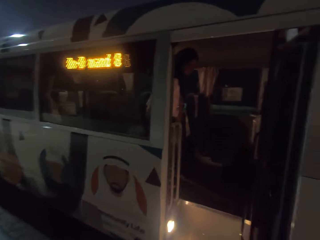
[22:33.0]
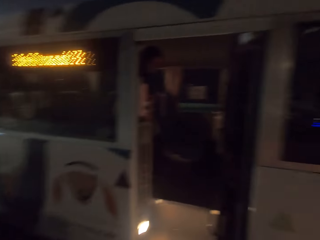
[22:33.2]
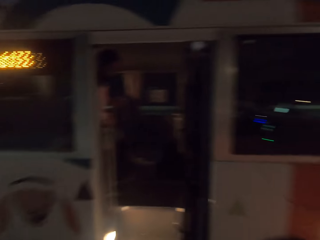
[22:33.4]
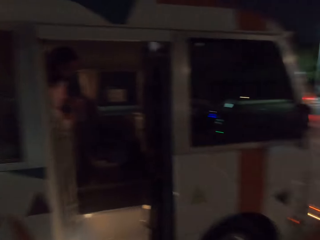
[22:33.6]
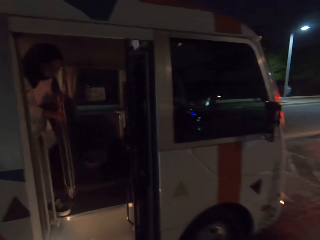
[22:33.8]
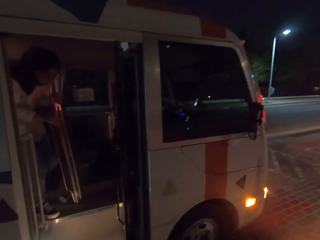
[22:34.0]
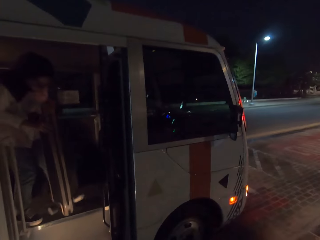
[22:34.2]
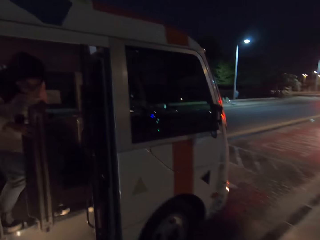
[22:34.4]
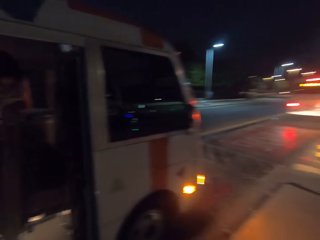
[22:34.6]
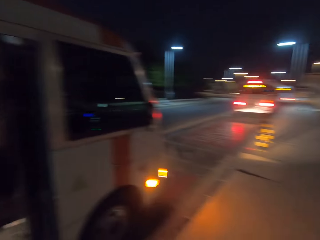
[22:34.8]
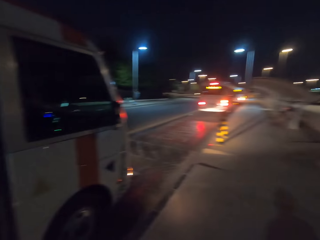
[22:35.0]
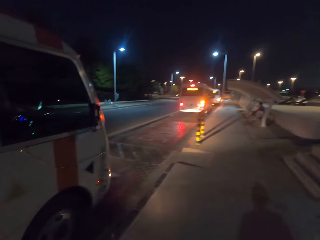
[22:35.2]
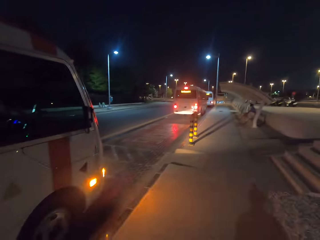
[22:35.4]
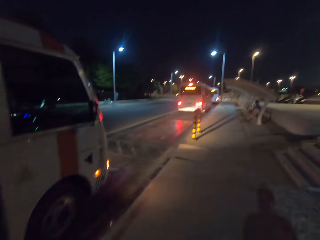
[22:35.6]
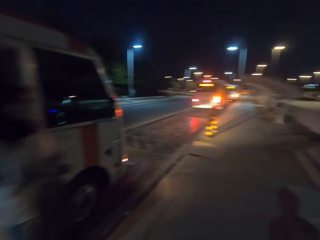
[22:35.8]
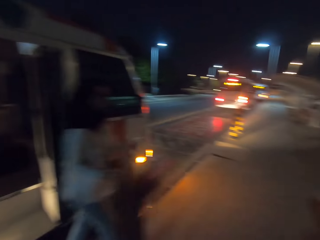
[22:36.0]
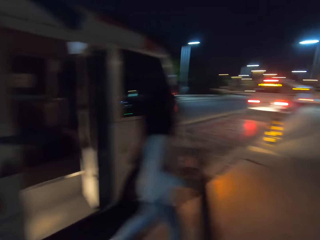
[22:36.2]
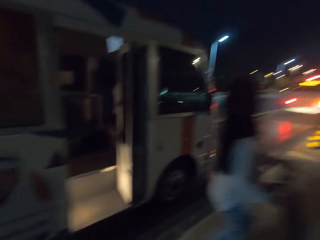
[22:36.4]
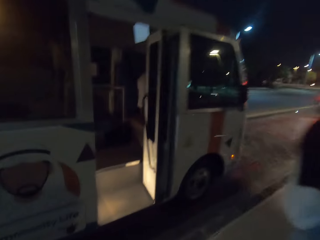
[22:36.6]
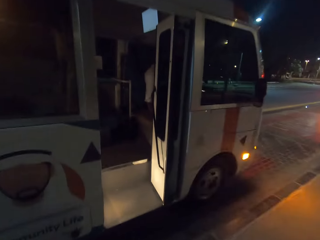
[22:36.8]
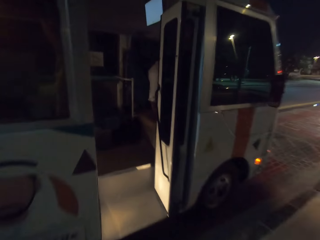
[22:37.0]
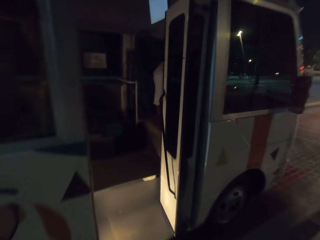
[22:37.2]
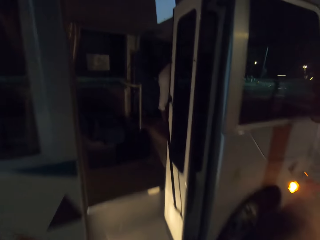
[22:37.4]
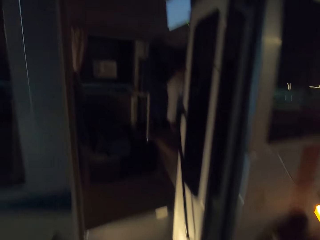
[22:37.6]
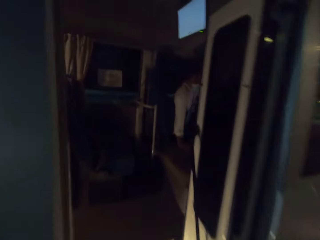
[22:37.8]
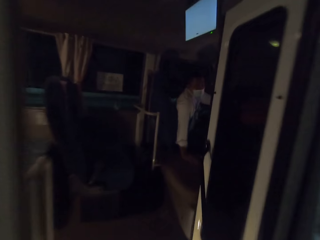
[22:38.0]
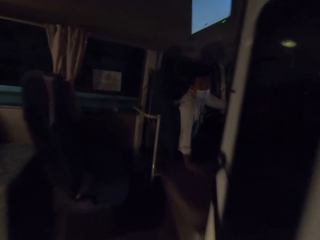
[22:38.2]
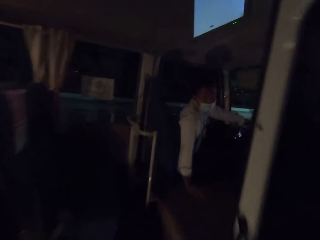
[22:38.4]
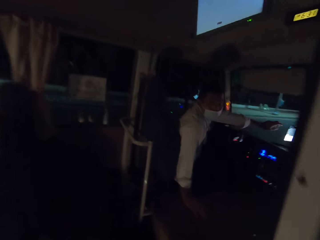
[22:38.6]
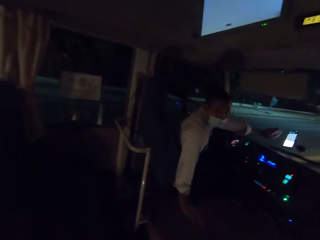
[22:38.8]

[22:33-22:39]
The camera wearer looks around. They enter the bus. They converse with a man.

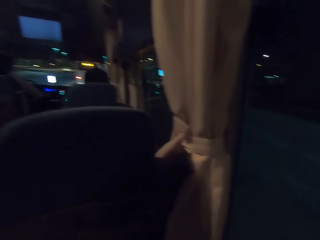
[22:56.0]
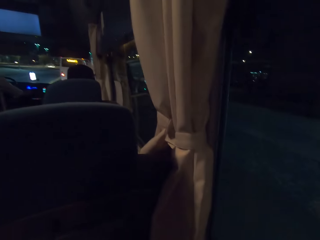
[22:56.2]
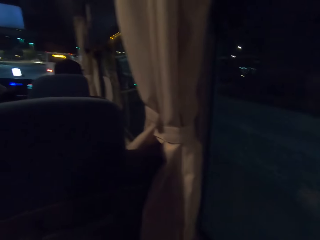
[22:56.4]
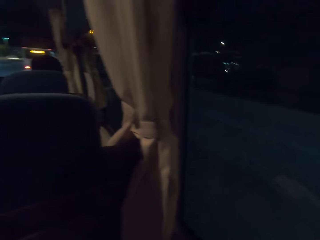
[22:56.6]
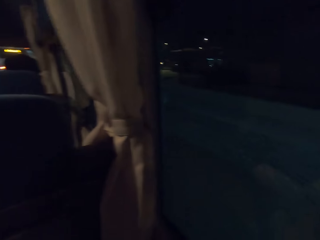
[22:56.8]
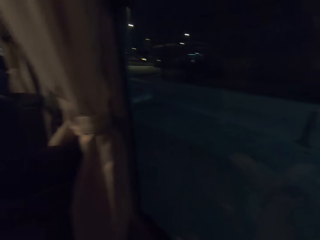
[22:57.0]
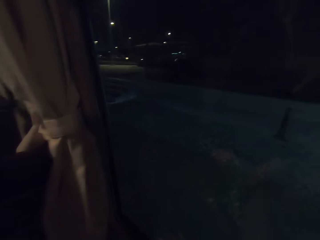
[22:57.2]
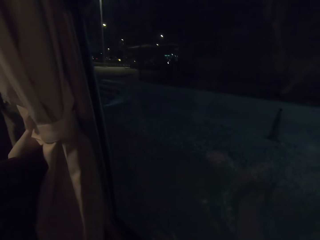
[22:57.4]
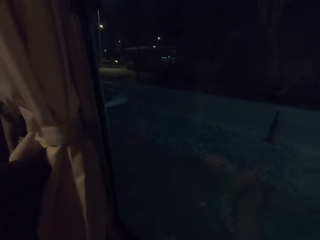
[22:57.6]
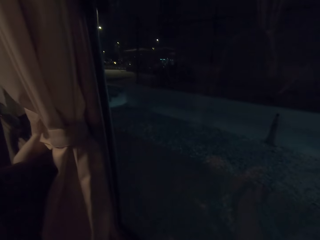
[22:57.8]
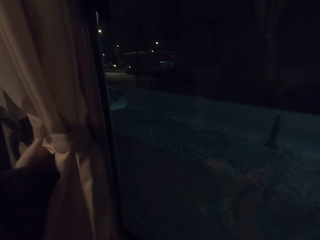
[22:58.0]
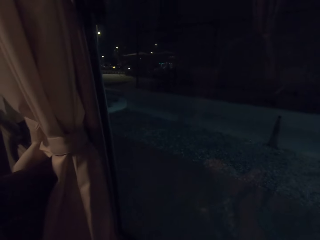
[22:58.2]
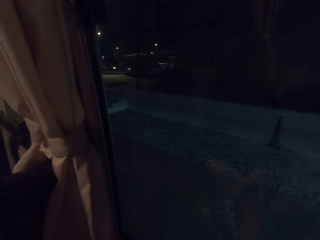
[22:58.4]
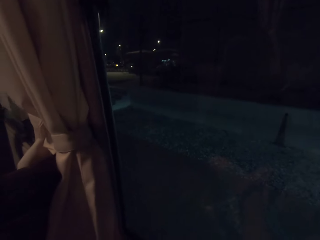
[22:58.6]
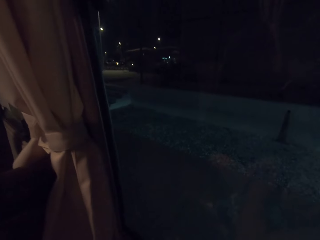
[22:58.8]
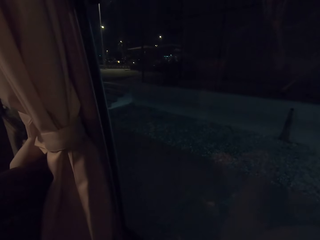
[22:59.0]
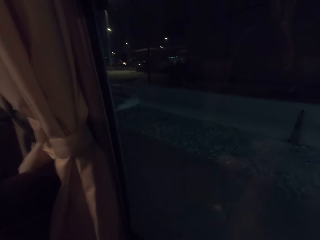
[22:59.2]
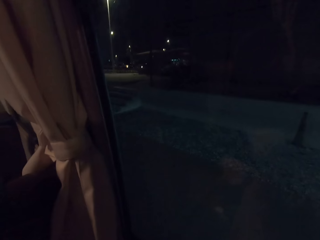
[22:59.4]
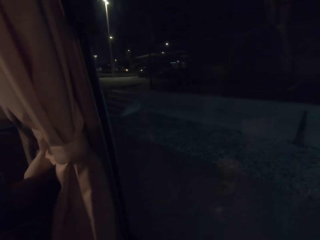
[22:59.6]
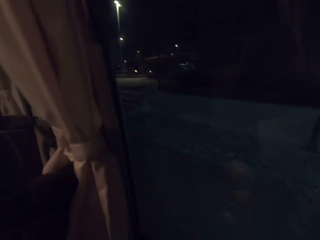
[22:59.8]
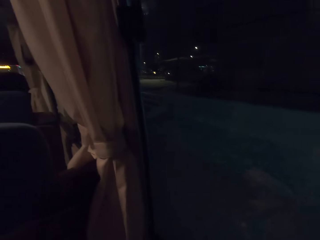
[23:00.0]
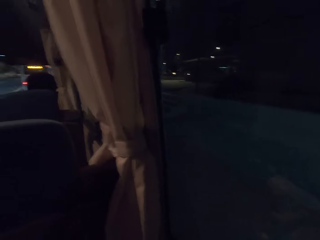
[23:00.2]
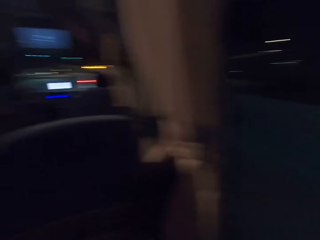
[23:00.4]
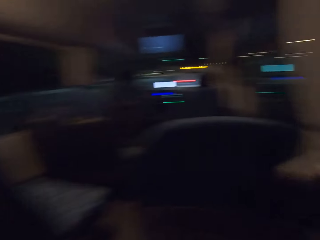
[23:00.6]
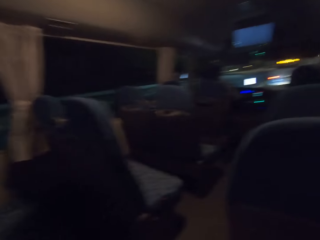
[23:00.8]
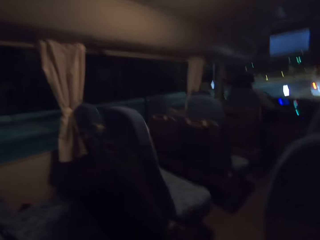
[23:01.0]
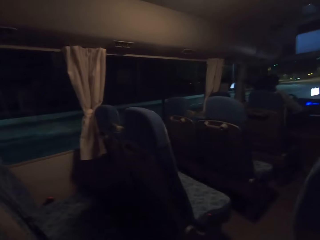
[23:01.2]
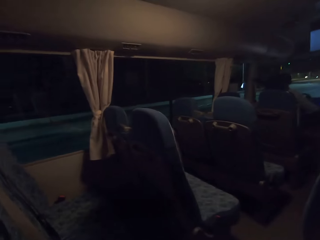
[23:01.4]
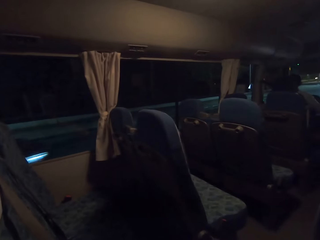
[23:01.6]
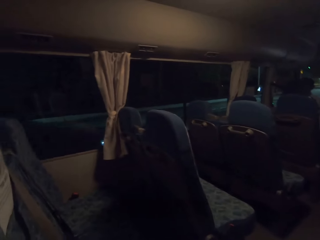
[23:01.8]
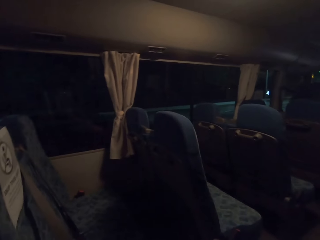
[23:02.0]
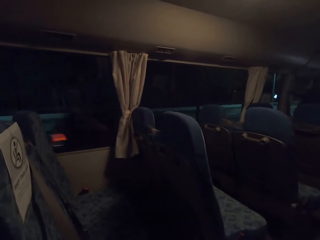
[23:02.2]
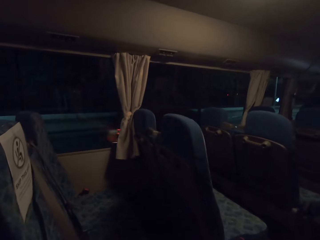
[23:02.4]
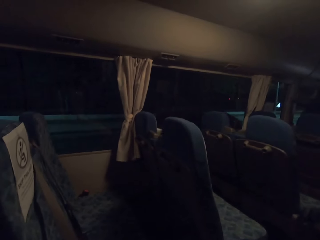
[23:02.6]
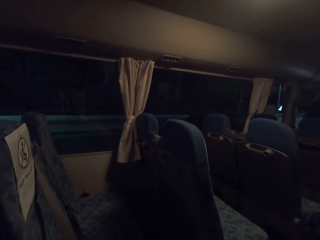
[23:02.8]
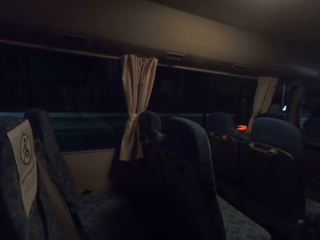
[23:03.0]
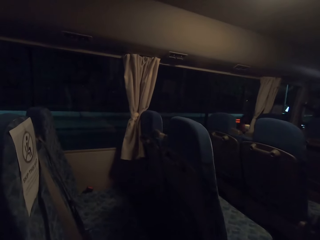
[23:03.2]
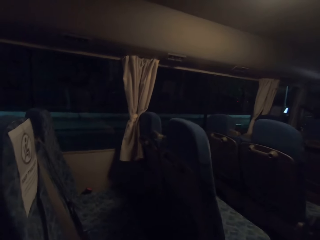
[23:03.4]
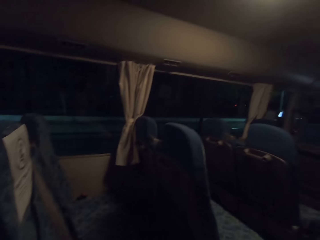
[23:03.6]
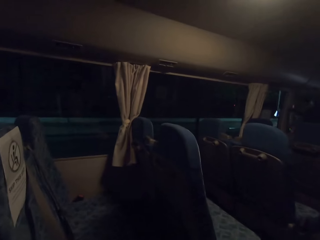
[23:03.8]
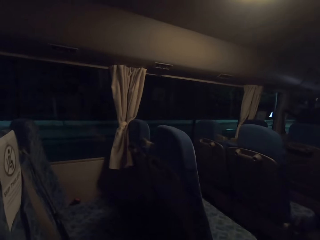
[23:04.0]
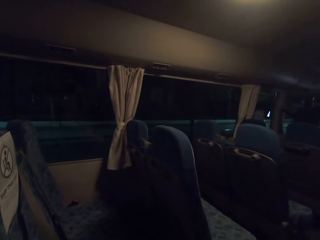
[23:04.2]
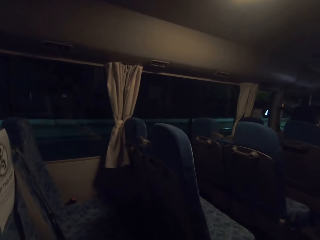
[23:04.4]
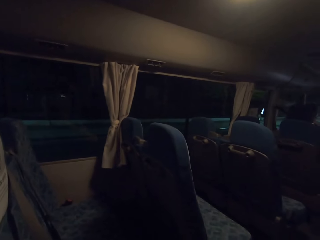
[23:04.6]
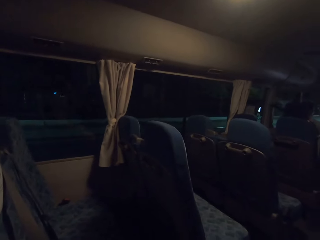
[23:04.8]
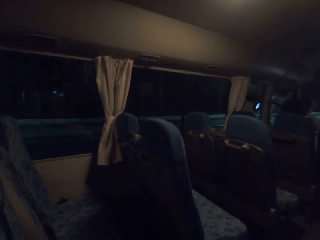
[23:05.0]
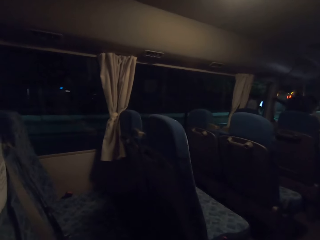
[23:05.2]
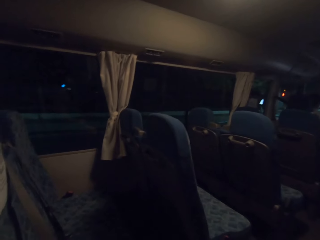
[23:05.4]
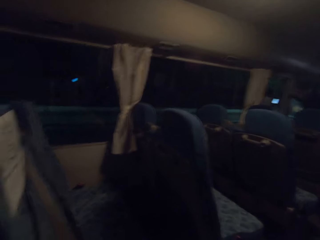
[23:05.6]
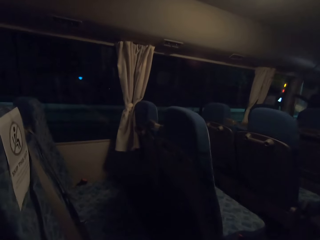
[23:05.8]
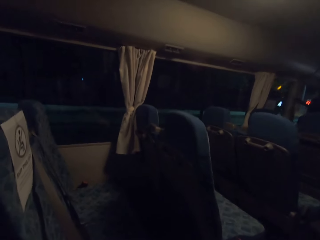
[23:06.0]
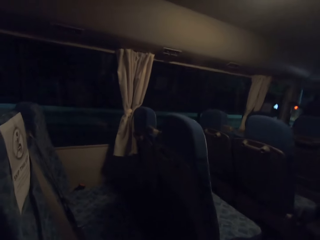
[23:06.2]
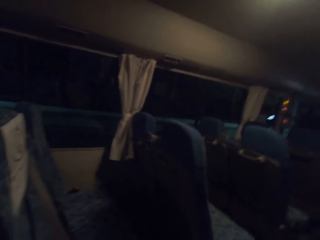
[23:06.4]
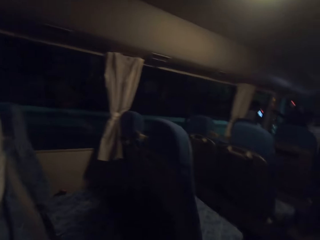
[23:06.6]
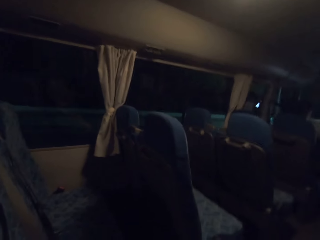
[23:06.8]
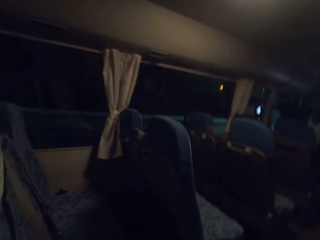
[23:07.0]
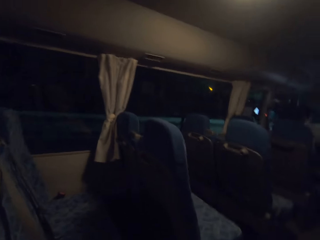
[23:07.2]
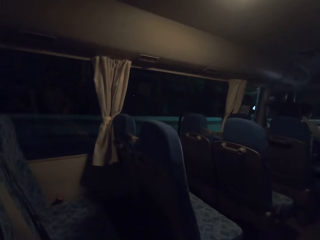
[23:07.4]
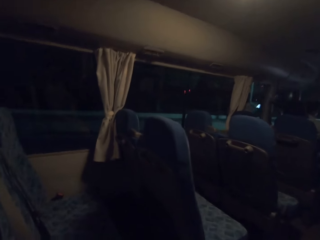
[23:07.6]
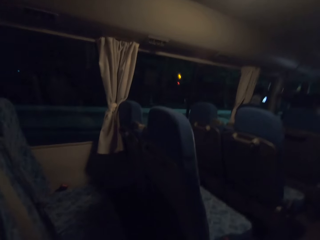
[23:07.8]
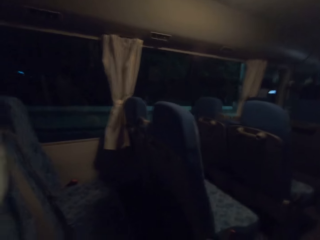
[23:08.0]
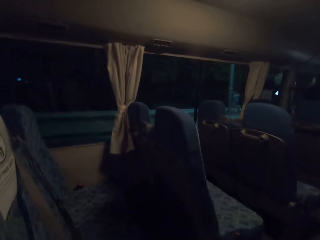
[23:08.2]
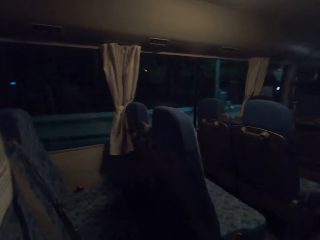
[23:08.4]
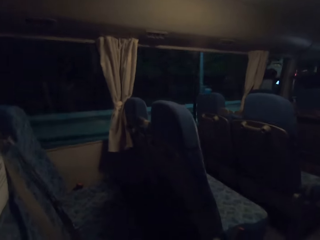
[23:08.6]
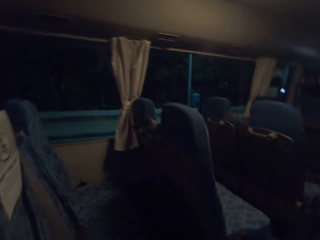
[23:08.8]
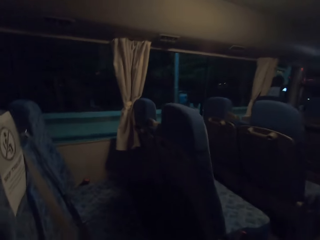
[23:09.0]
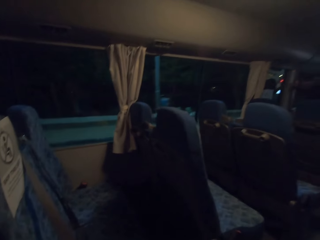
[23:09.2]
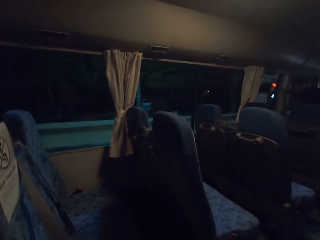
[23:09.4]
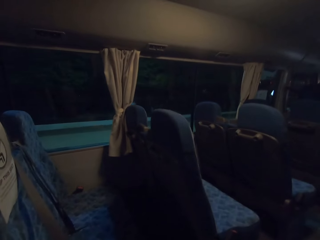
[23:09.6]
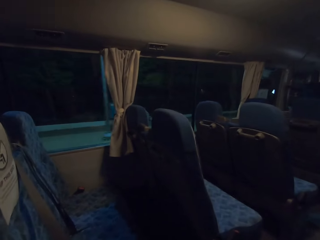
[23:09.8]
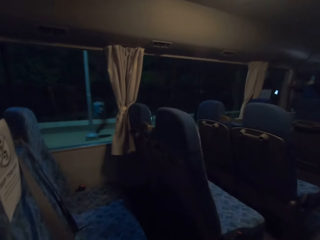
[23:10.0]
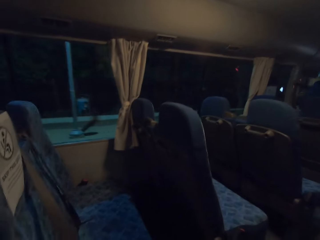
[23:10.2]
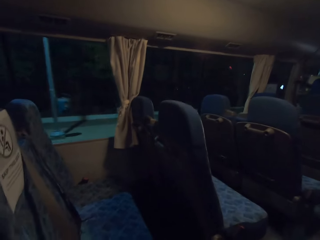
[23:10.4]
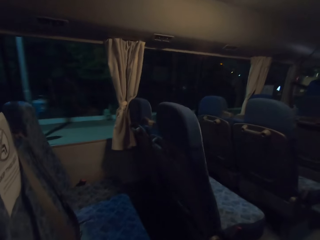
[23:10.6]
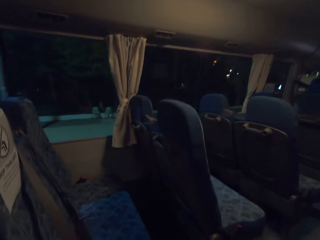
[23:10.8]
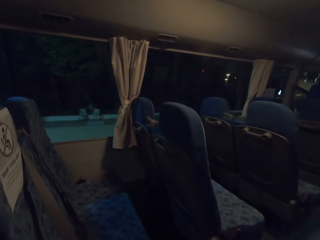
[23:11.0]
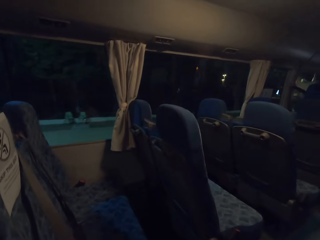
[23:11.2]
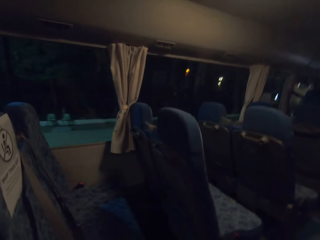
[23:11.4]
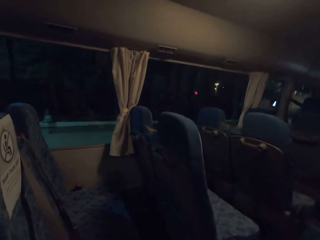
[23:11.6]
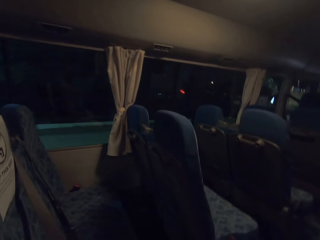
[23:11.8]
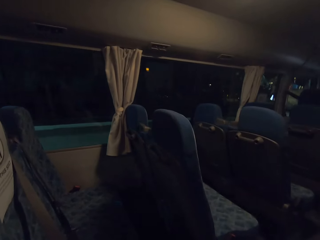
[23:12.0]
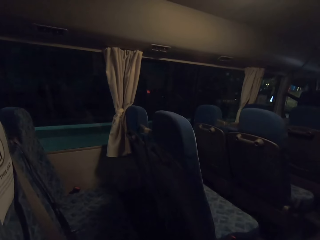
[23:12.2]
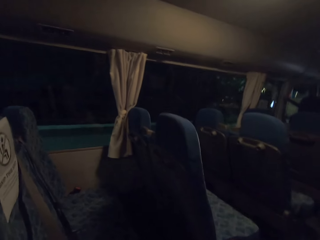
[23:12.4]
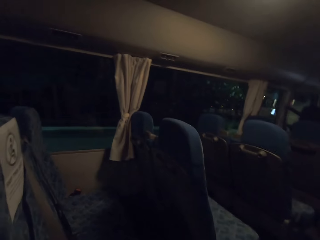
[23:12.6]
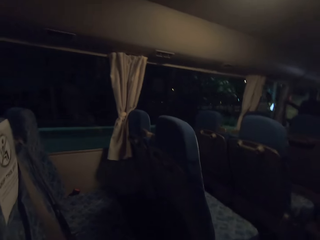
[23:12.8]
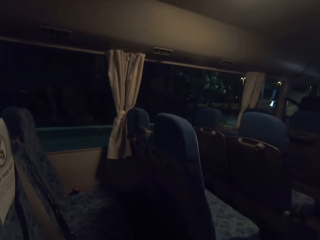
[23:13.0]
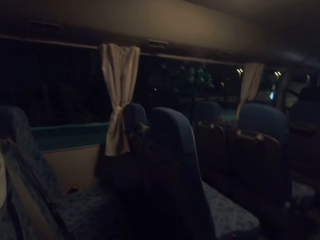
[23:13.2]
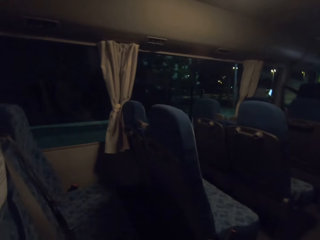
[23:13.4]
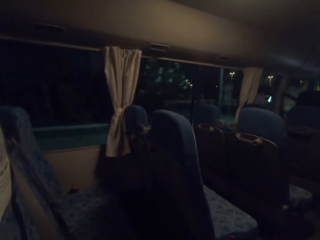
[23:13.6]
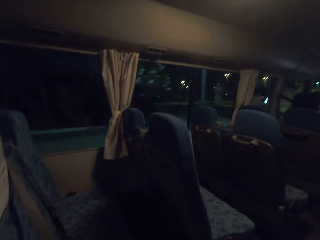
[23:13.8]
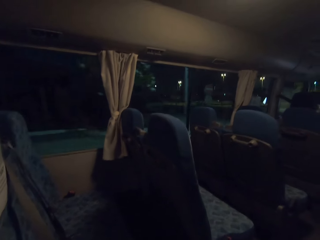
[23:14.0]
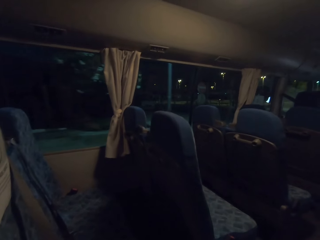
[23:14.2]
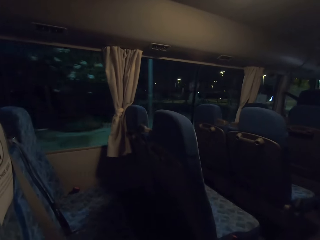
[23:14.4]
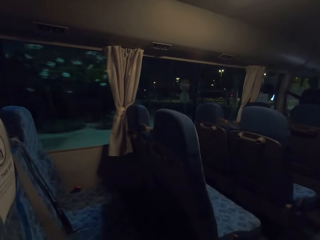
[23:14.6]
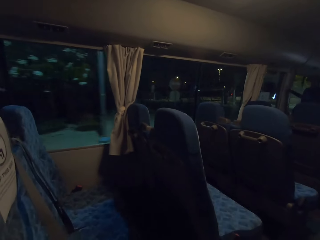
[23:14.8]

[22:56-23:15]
The camera wearer looks outside. They look around the bus. They drive in the bus.
